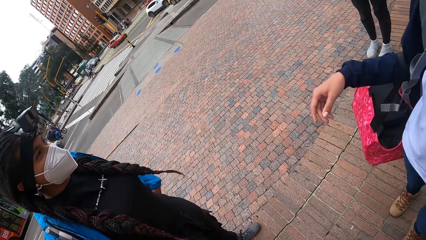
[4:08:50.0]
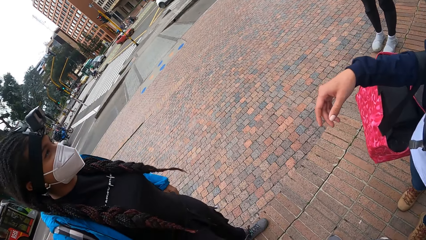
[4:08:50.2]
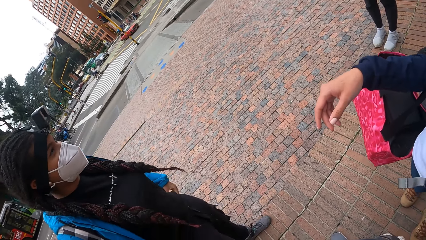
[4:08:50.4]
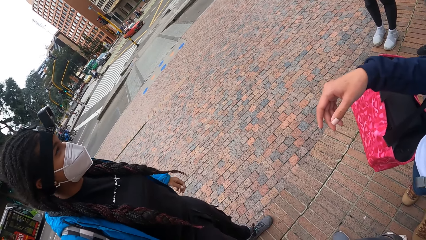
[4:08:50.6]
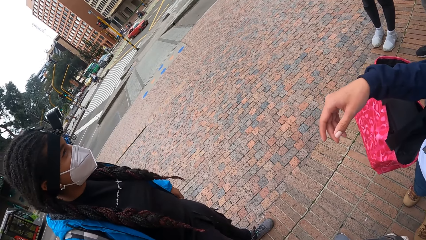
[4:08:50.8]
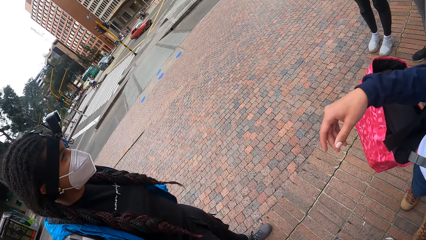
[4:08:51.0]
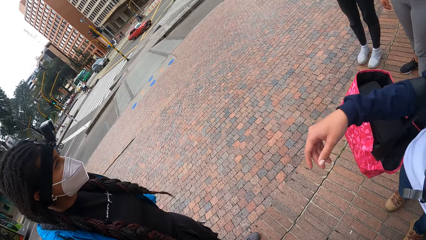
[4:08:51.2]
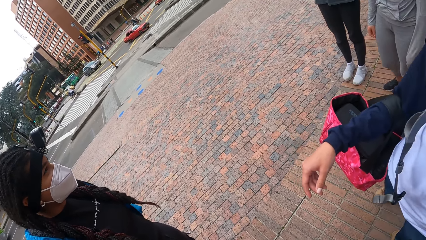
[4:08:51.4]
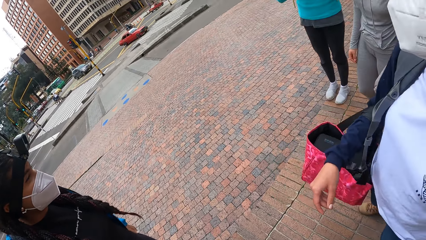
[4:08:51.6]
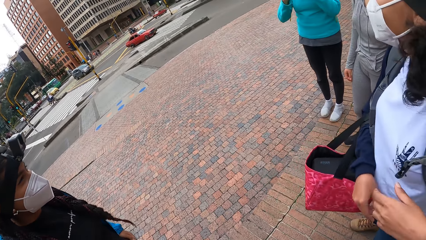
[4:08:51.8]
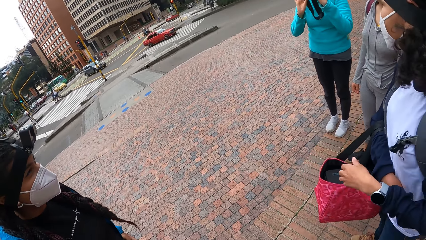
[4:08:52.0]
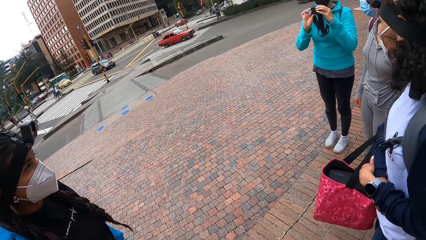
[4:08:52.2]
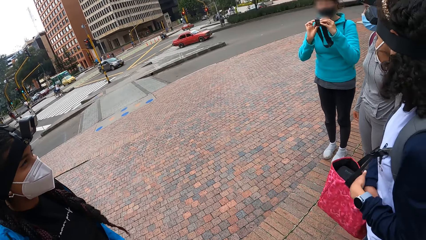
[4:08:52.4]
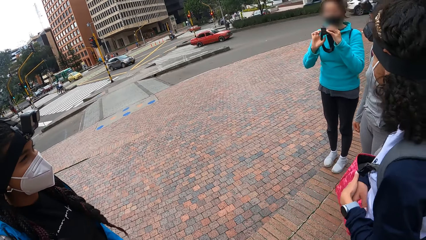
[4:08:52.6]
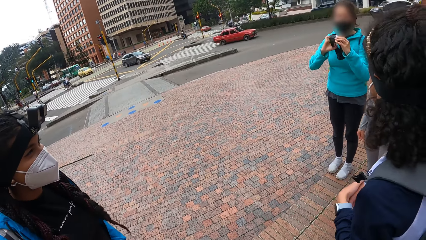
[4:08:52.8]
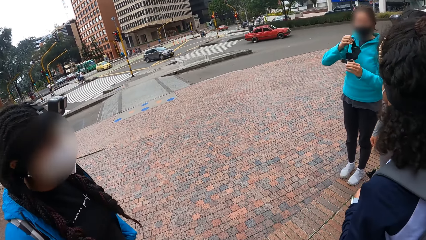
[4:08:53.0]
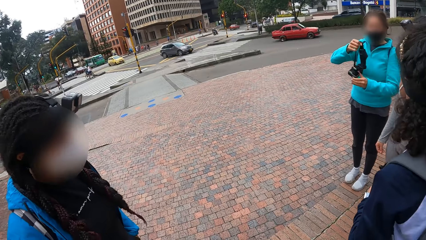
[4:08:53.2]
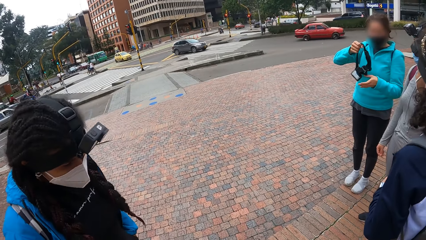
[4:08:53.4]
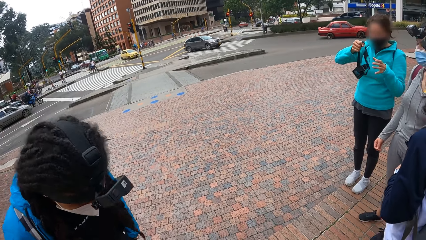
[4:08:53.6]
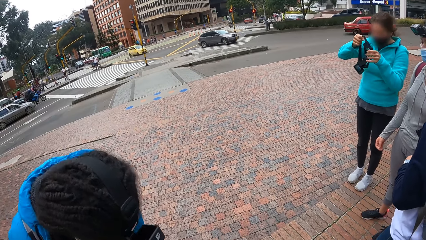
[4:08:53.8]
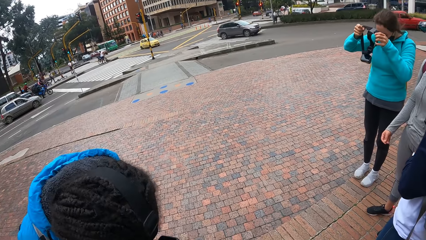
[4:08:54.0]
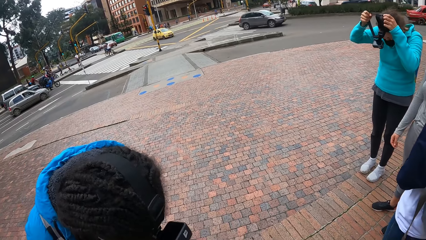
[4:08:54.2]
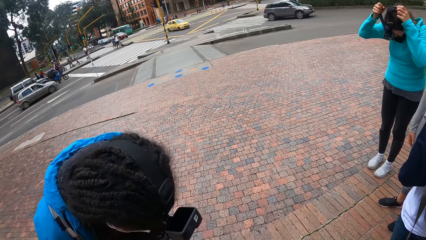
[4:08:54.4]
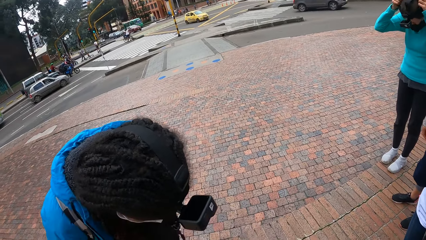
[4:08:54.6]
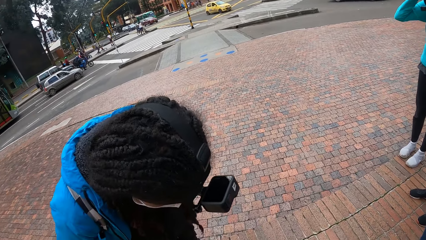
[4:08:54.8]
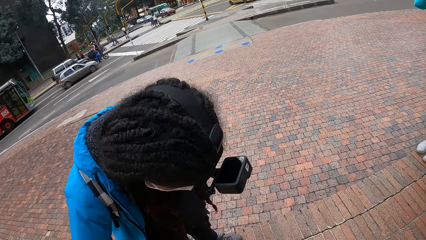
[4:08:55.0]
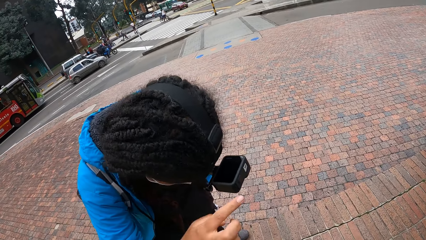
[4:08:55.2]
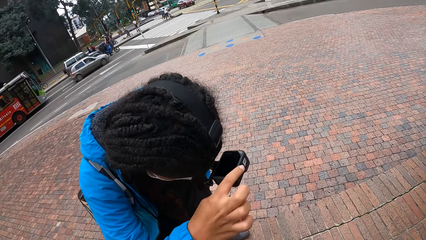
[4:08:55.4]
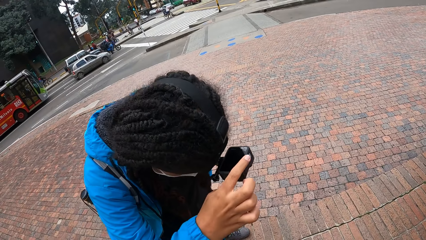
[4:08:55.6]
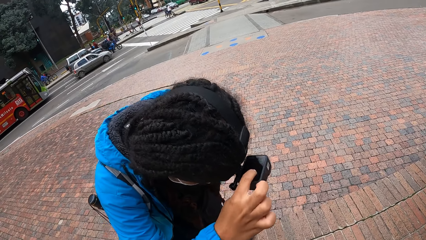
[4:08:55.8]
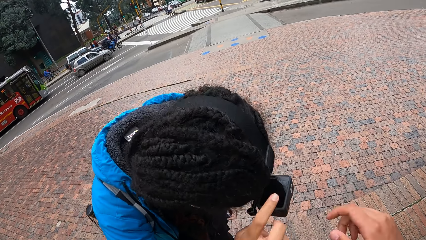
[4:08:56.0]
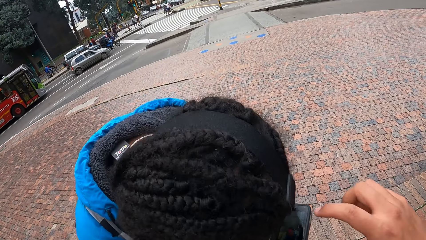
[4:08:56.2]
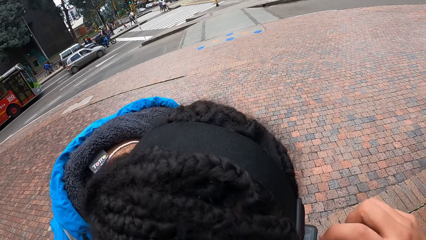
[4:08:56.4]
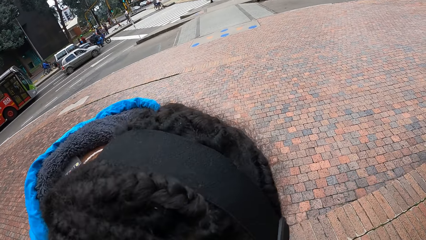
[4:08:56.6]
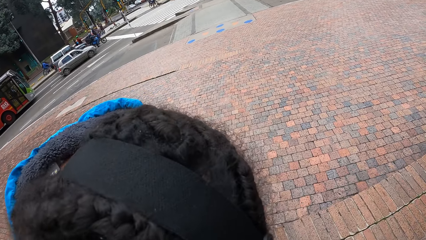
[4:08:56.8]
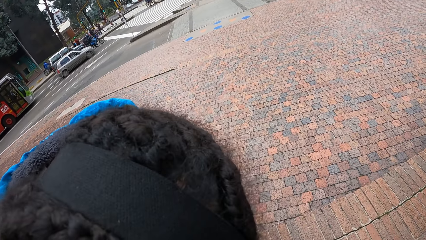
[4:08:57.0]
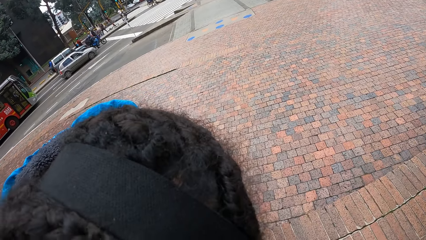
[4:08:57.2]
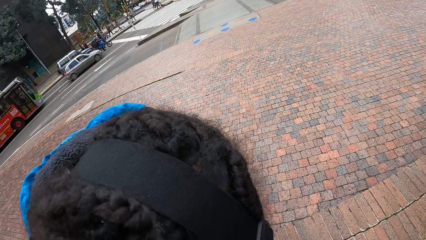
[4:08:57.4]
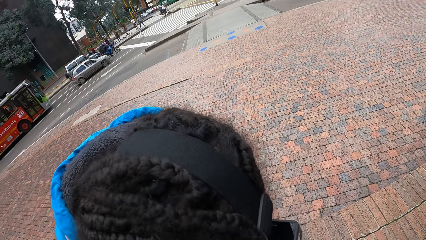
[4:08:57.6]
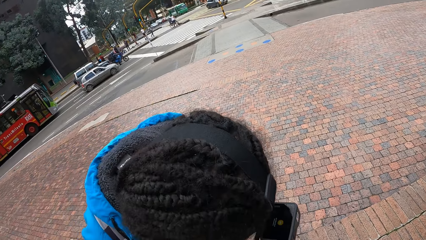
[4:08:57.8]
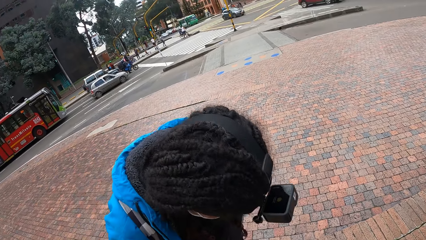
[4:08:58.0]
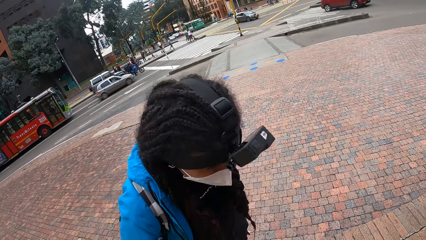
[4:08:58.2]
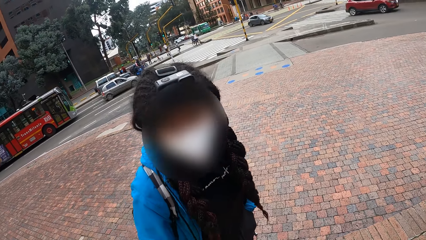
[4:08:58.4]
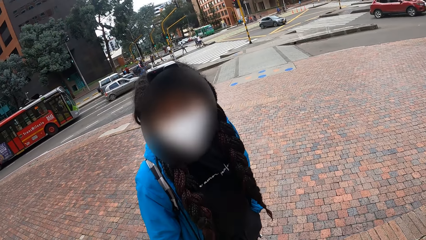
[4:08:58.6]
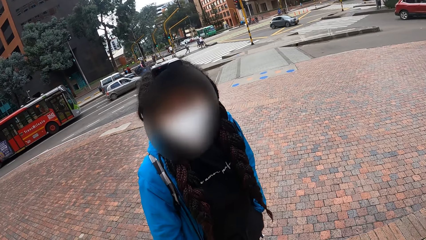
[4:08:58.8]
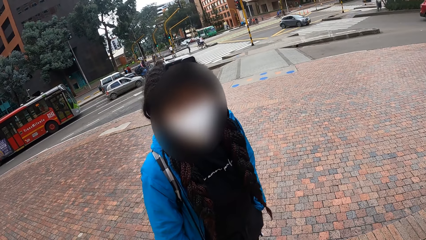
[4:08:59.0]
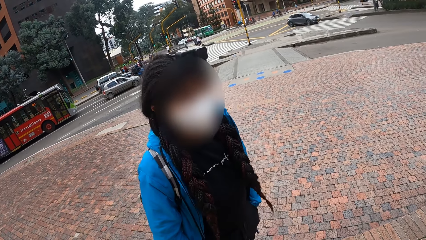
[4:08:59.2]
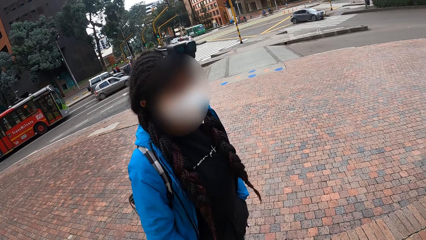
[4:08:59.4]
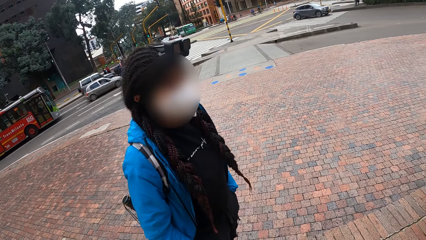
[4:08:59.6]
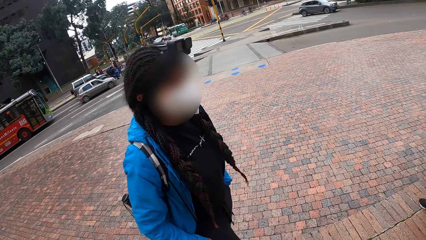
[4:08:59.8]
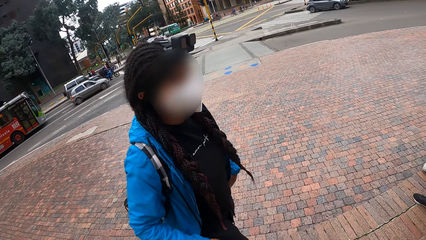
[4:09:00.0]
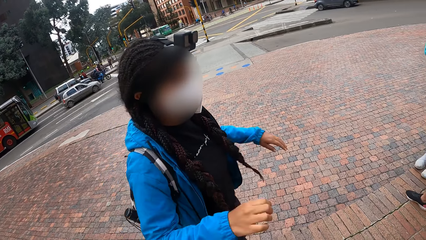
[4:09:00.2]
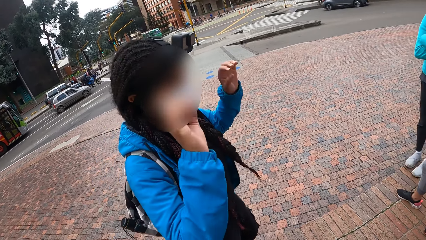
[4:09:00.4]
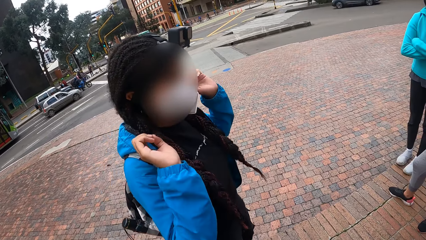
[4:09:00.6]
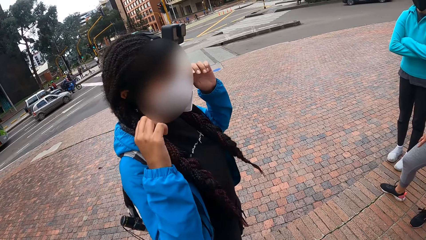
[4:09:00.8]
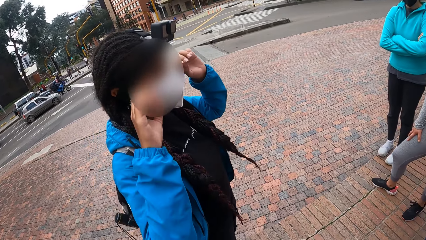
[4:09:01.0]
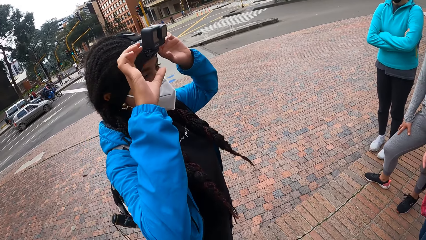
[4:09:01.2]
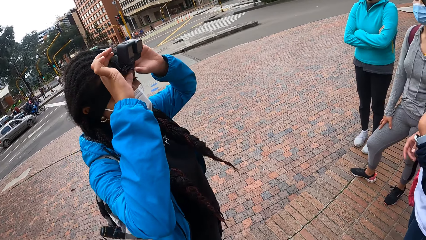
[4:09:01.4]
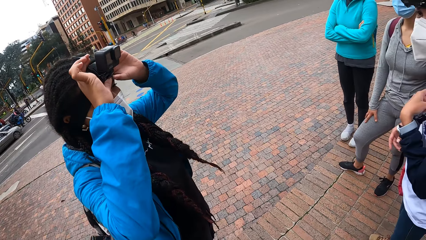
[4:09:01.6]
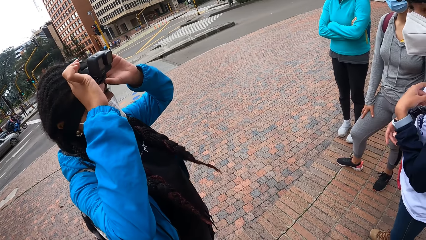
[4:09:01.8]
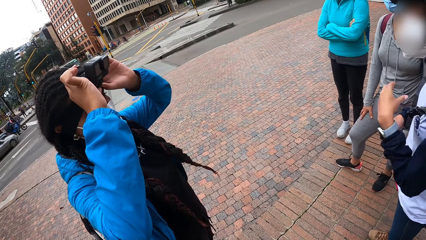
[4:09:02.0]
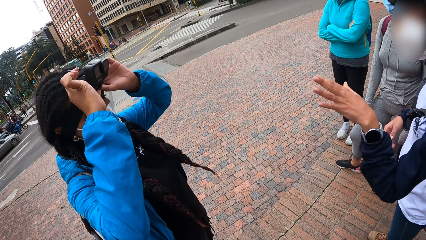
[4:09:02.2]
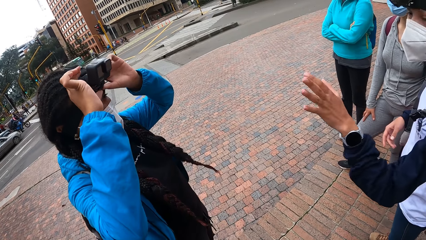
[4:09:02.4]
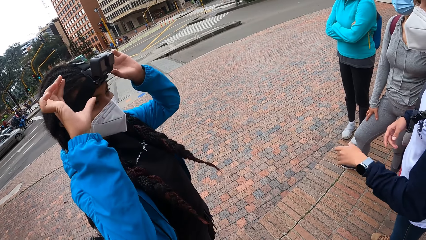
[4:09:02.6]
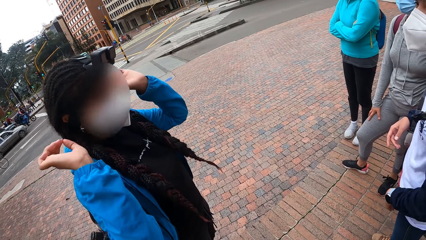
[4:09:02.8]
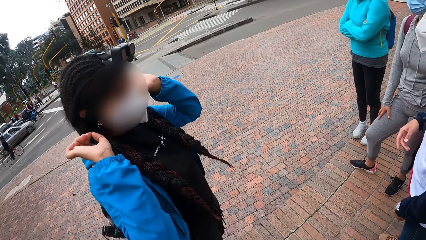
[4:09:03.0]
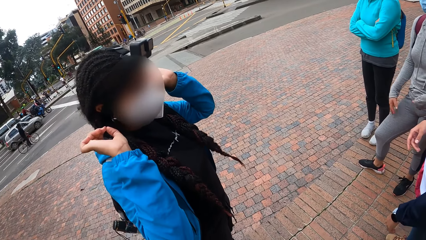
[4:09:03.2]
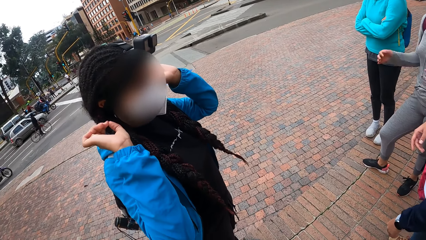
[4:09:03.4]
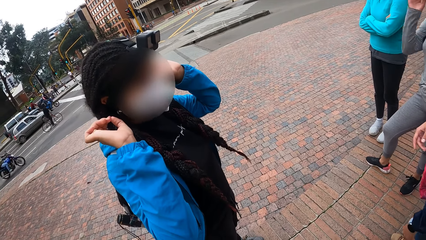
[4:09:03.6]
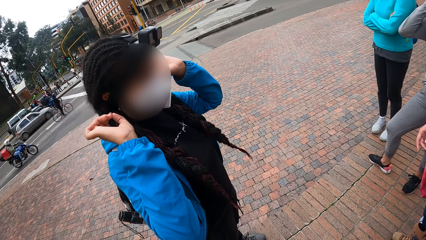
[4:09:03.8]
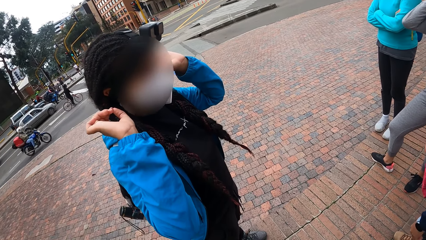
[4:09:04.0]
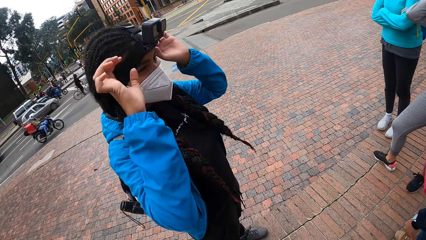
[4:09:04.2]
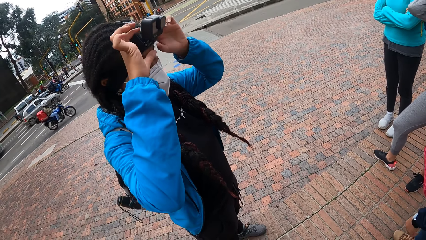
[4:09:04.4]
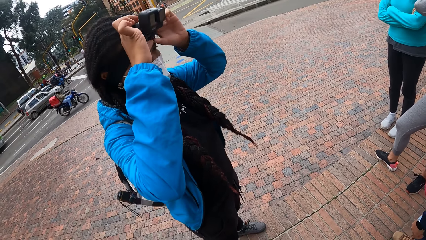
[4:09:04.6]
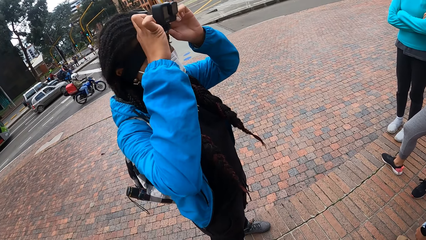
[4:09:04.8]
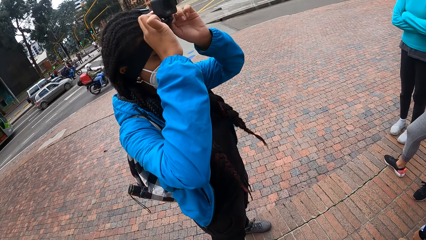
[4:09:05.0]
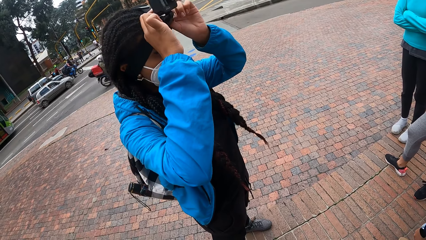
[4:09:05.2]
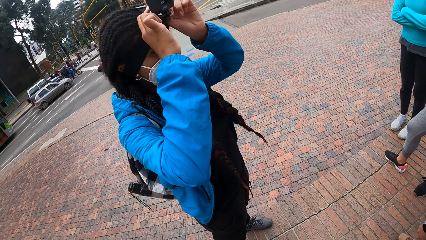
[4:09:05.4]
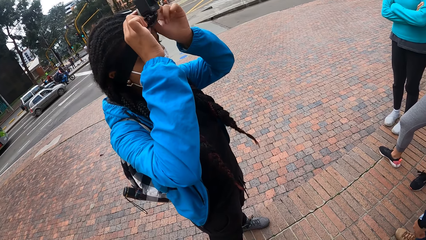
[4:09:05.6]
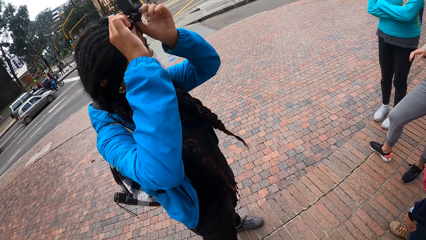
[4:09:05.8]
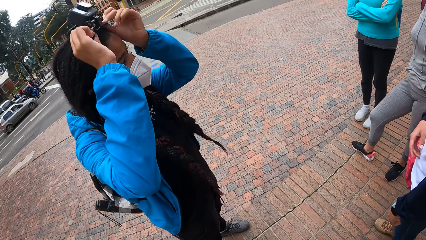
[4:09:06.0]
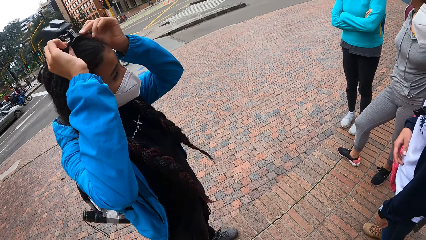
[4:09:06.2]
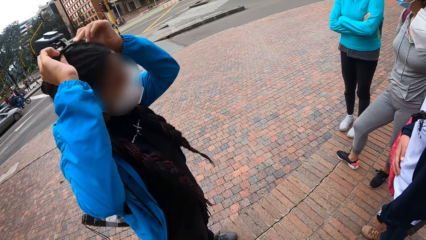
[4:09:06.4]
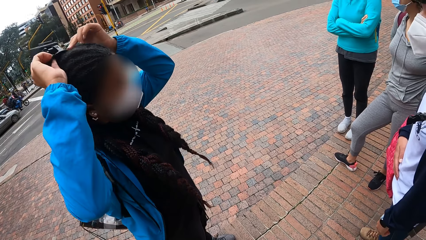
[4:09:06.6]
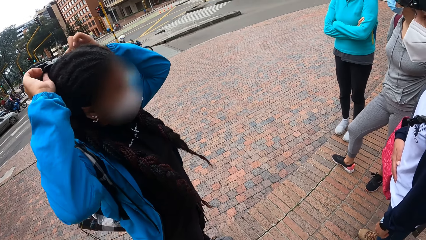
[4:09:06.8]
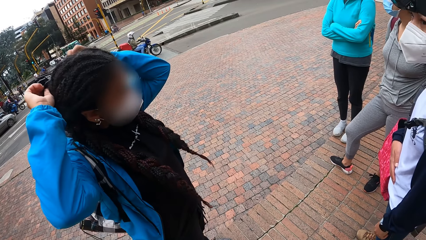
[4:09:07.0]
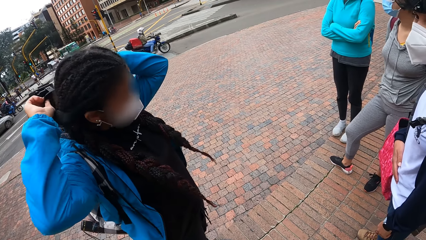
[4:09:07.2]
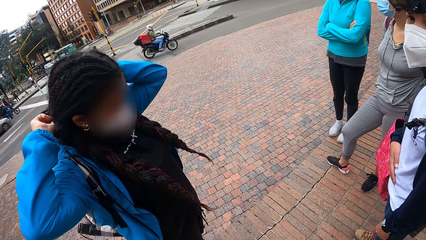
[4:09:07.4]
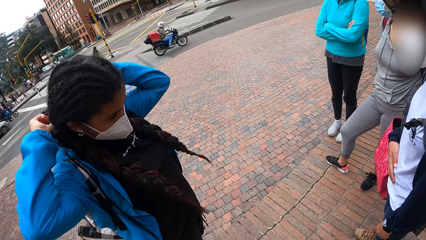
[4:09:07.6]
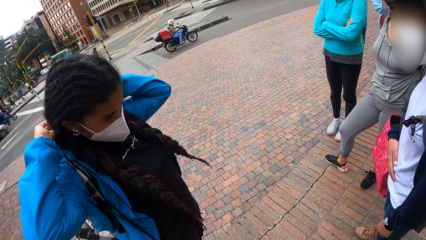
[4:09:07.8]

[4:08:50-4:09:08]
A woman interacts with the camera wearer. Another woman places a camera on her head with her hands. A third woman touches the camera on her head with her right hand. The camera wearer touches the camera on the third woman's head with her right hand. The third woman adjusts the camera on her head with her hands and removes the camera from her head with her hands.
